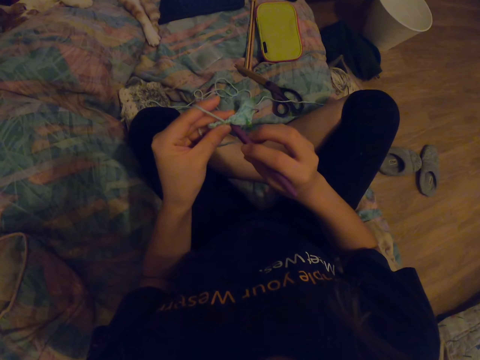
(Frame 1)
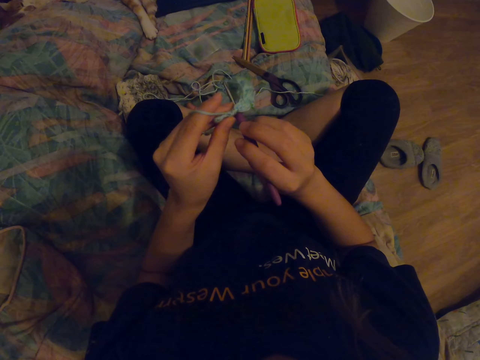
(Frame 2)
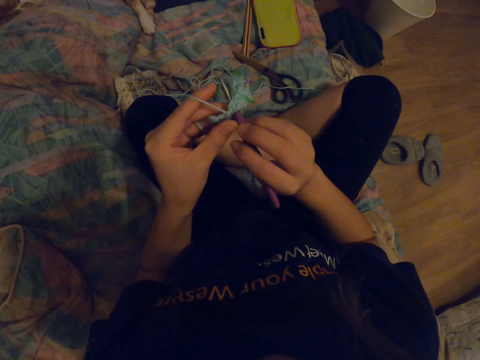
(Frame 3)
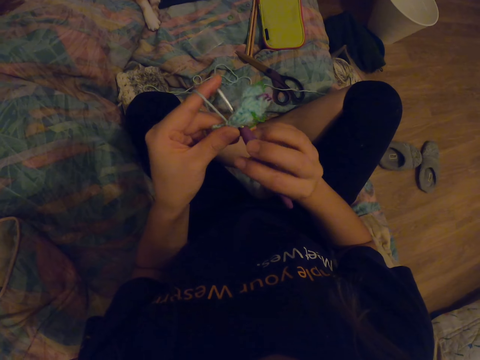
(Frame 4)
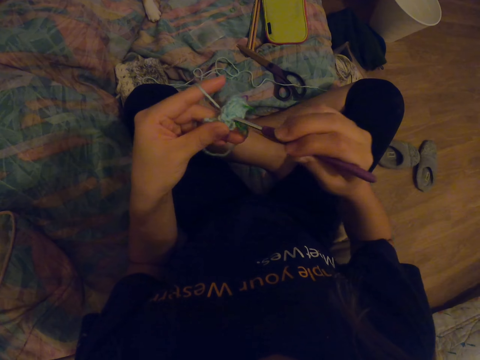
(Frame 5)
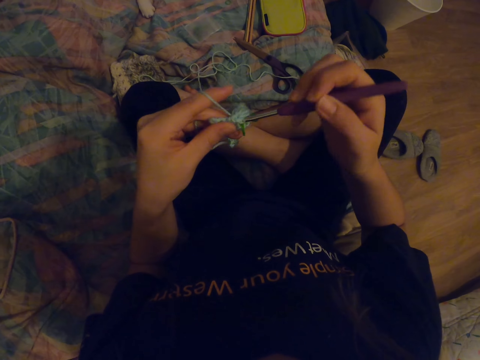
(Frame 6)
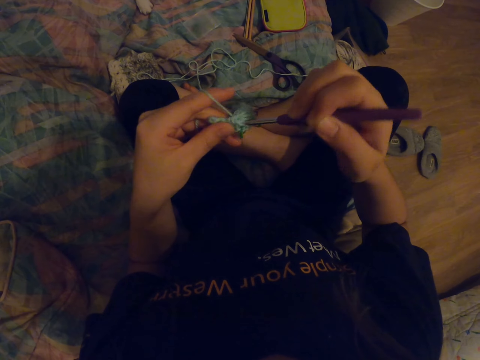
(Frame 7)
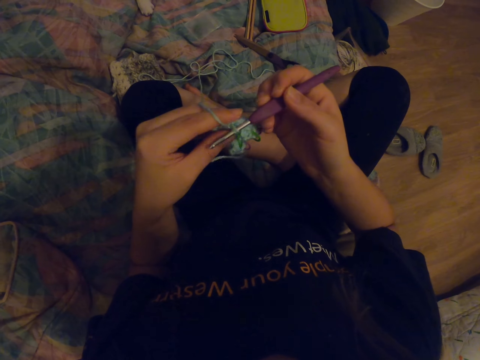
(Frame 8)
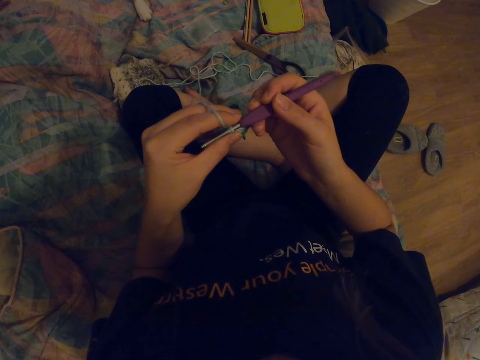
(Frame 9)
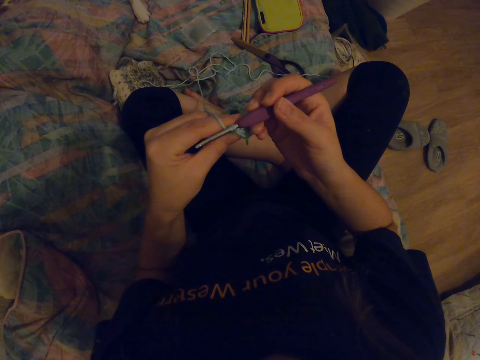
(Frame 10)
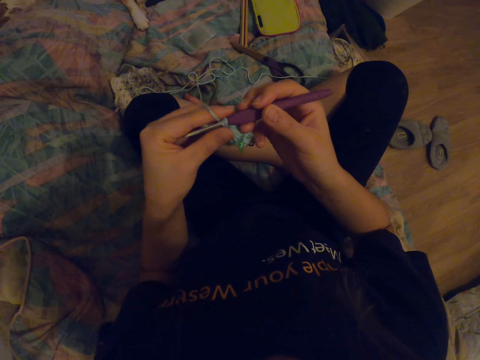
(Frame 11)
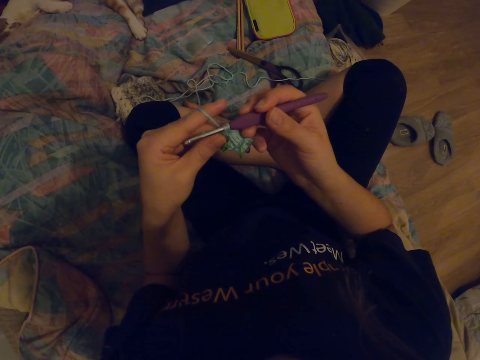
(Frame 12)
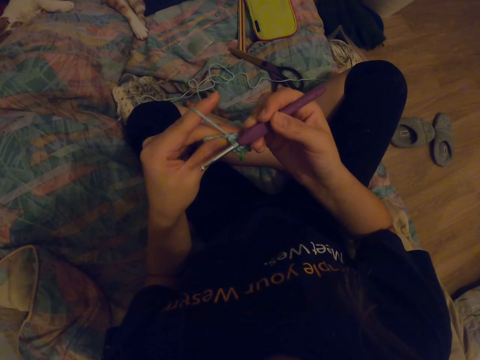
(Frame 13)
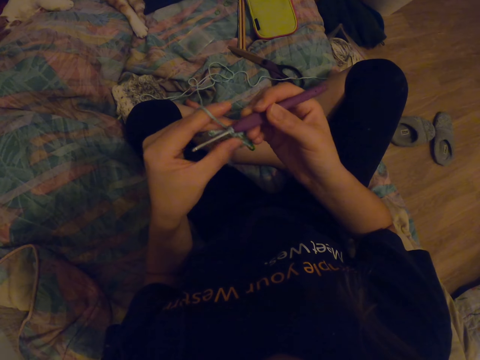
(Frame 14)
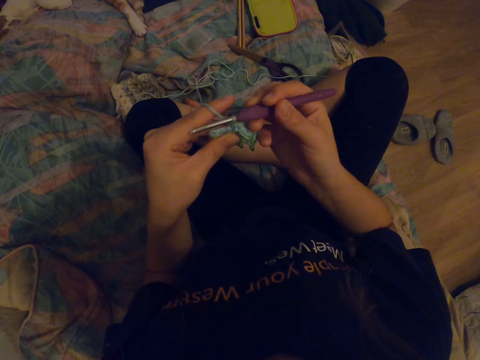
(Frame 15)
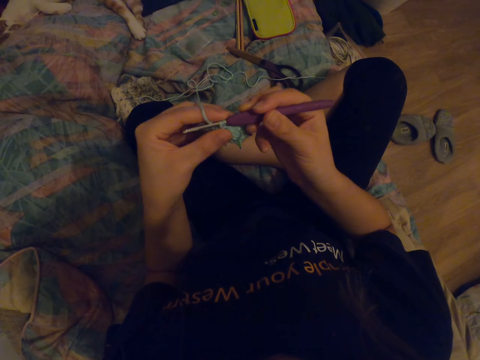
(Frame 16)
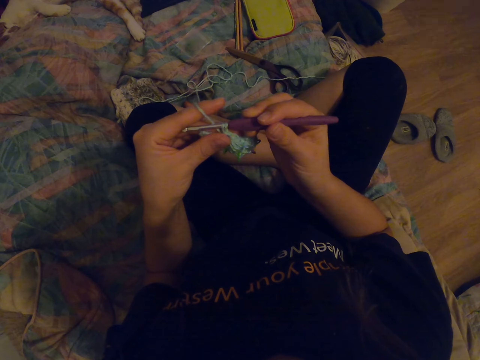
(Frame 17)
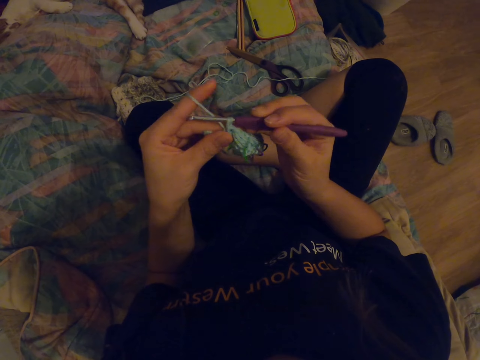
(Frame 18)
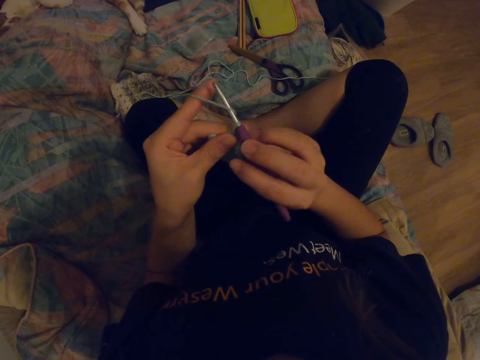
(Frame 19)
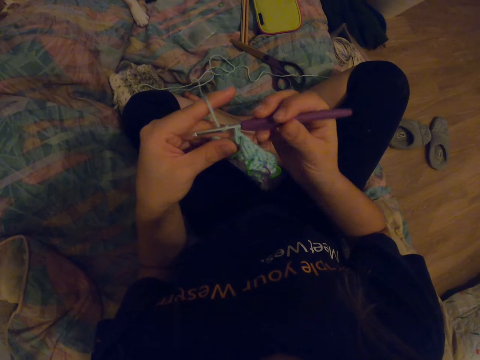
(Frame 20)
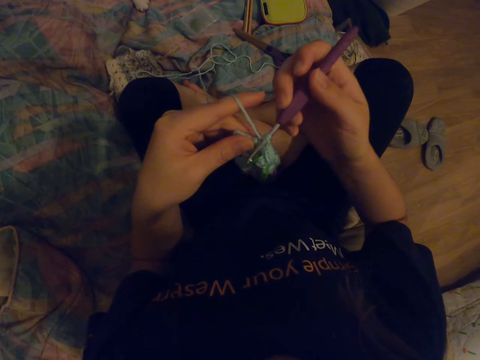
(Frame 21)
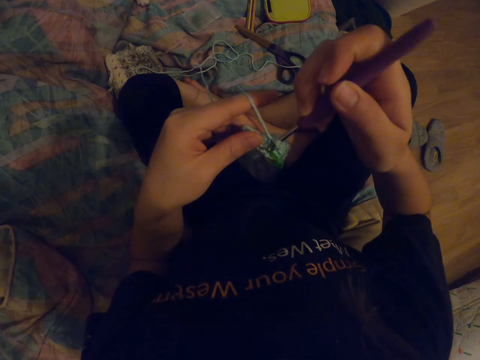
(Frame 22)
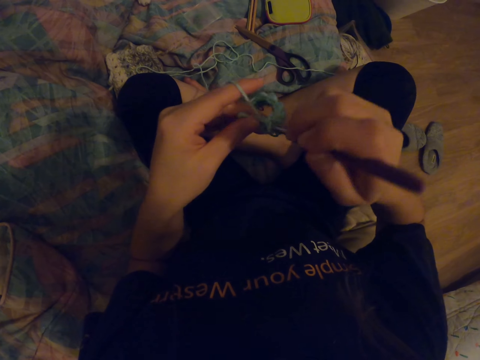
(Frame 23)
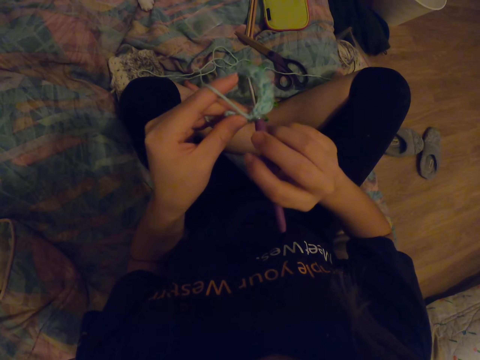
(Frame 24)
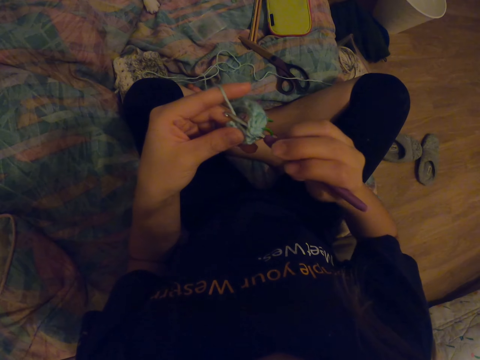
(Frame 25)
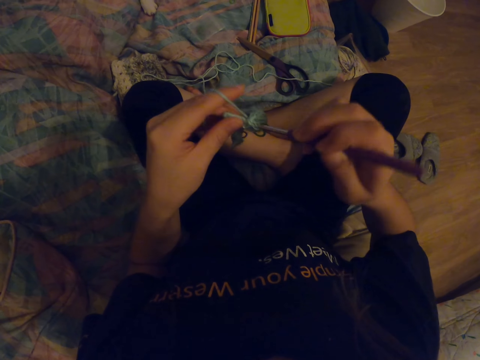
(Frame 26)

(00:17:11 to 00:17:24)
The camera wearer looks at the fabric. They knit the fabric with a crochet hook. They look at the fabric. They sew the yarn with the crochet. They knit the fabric with the crochet hook.

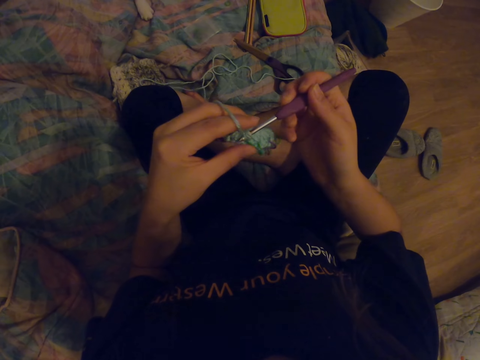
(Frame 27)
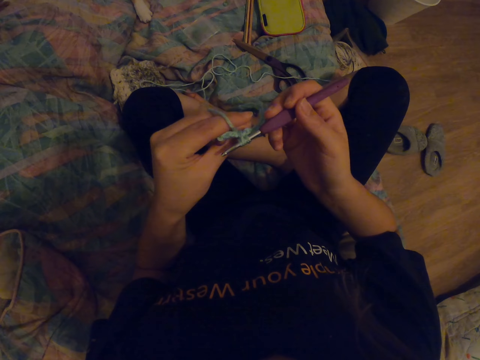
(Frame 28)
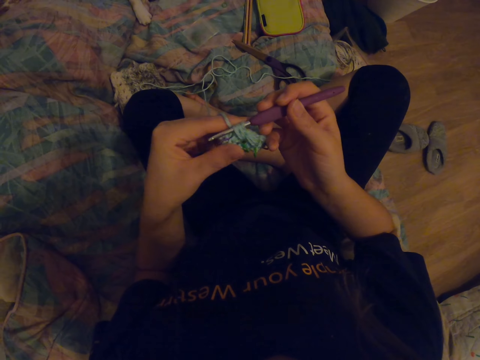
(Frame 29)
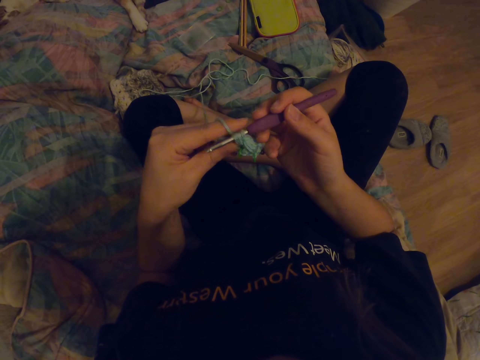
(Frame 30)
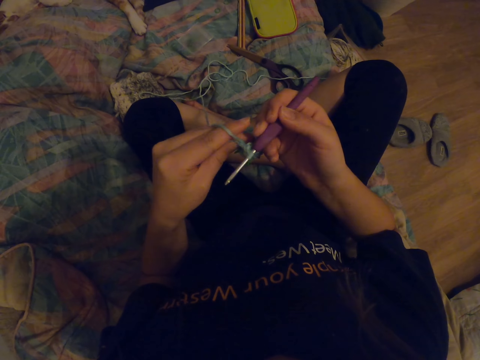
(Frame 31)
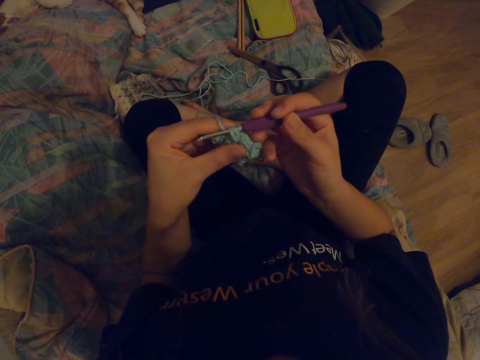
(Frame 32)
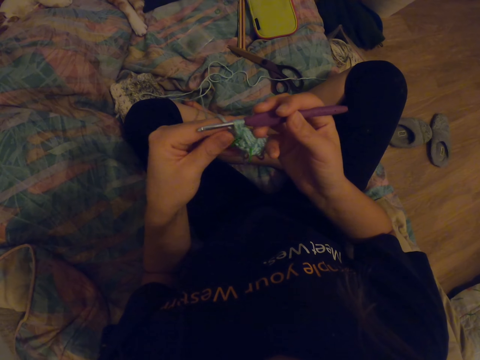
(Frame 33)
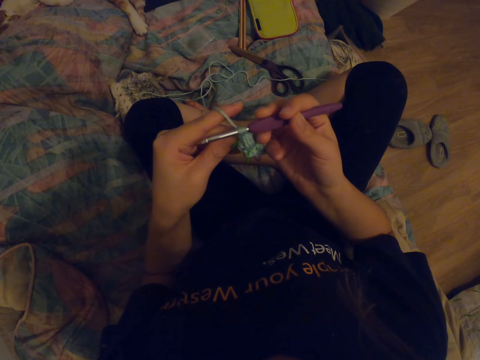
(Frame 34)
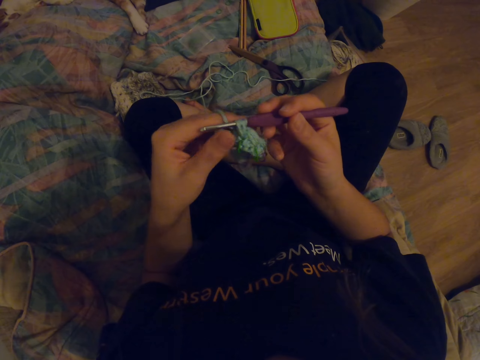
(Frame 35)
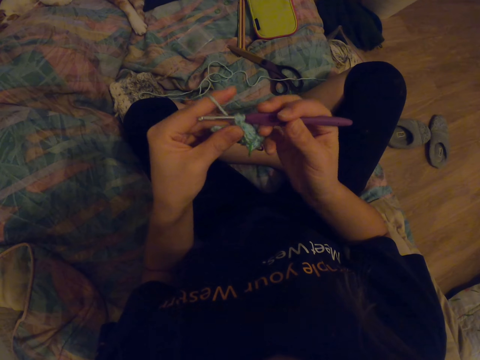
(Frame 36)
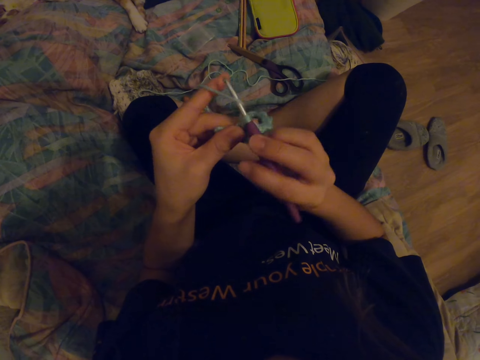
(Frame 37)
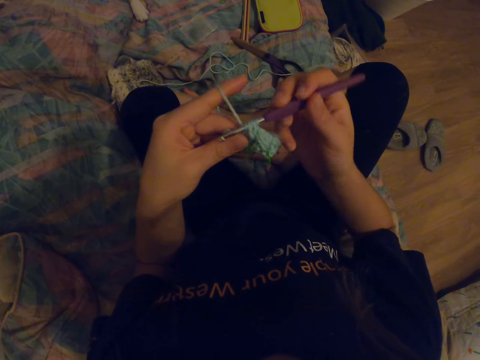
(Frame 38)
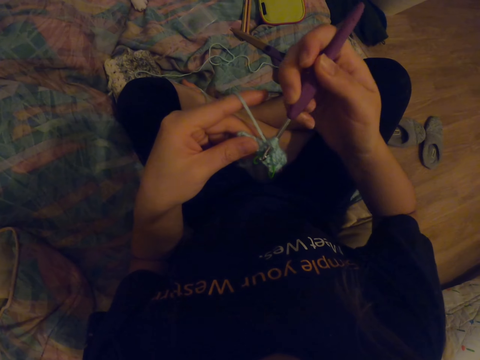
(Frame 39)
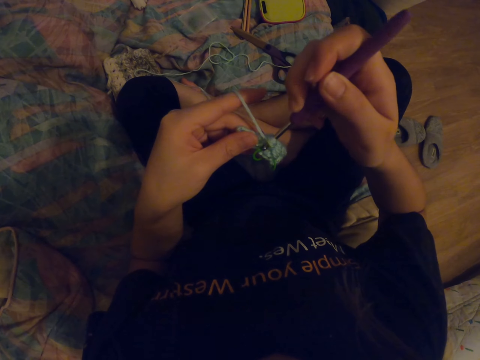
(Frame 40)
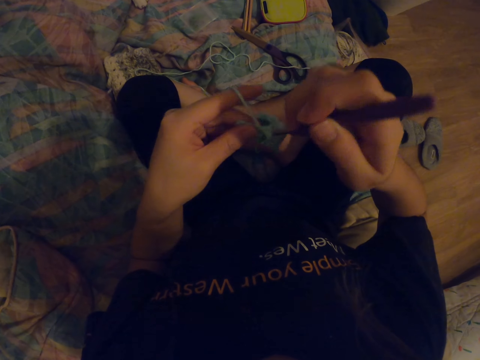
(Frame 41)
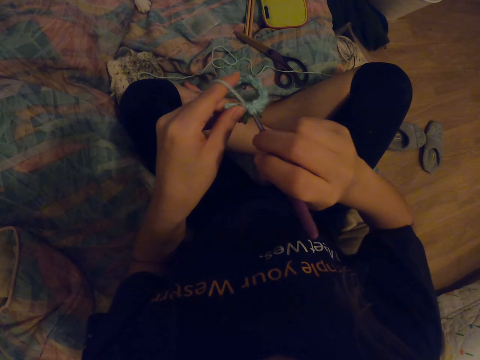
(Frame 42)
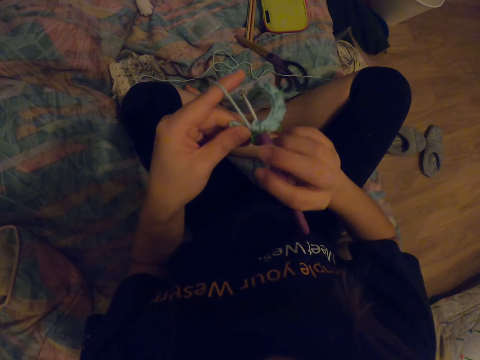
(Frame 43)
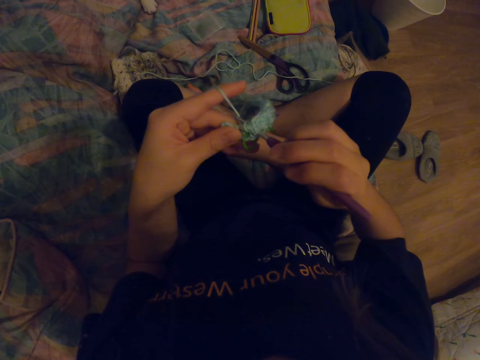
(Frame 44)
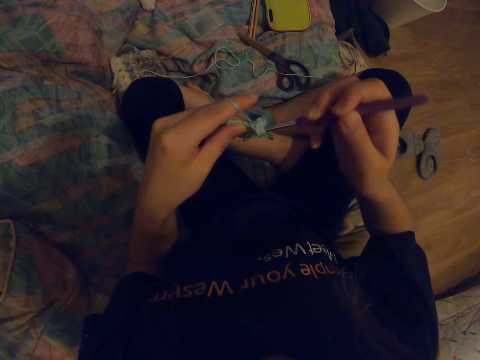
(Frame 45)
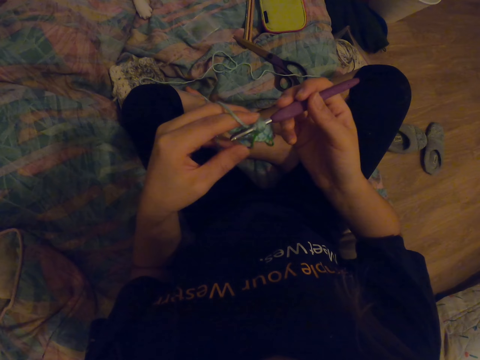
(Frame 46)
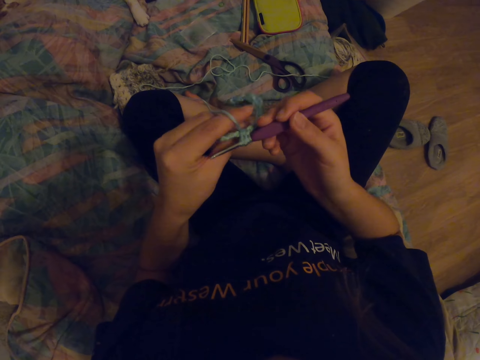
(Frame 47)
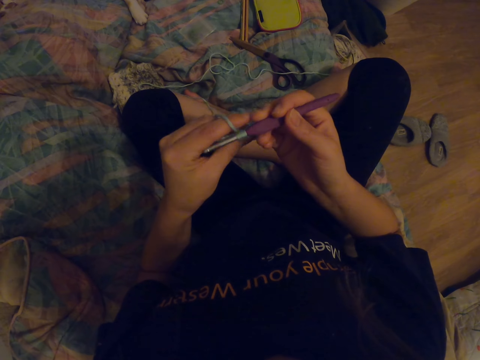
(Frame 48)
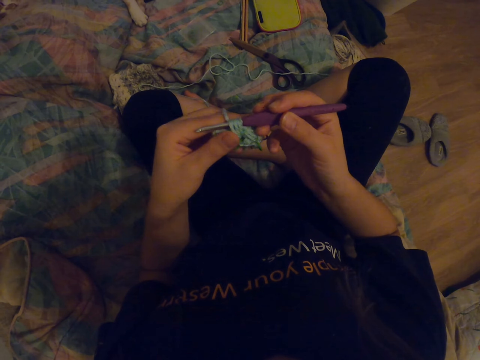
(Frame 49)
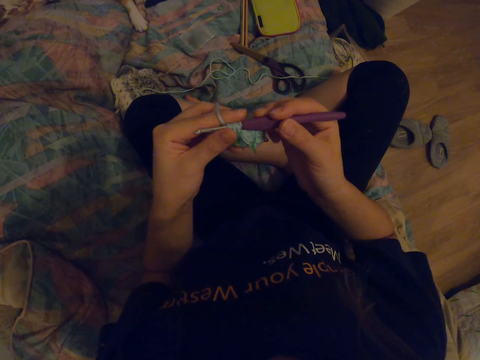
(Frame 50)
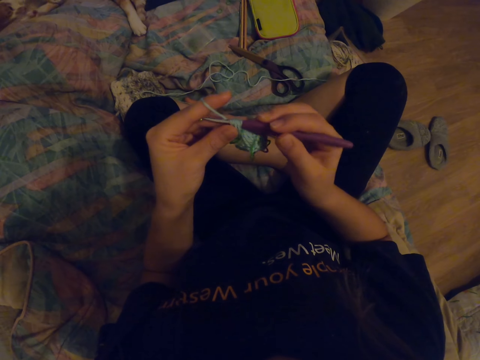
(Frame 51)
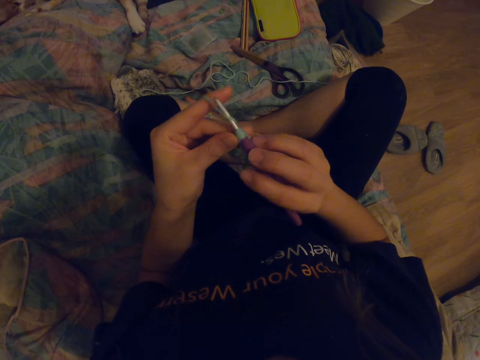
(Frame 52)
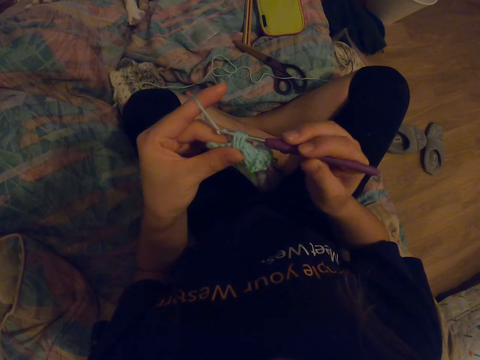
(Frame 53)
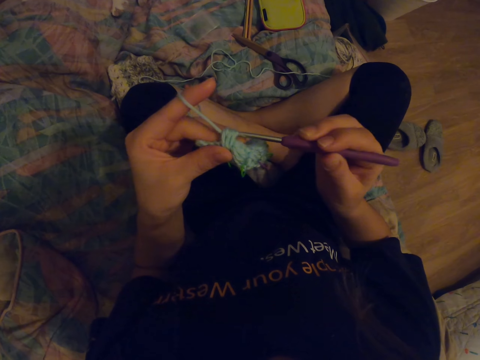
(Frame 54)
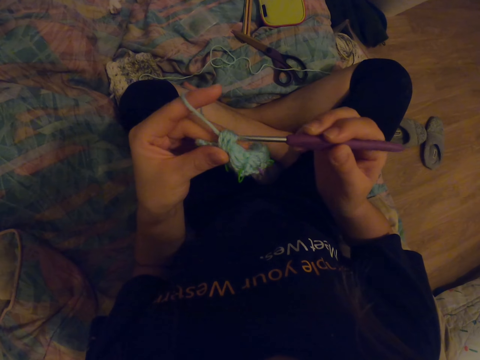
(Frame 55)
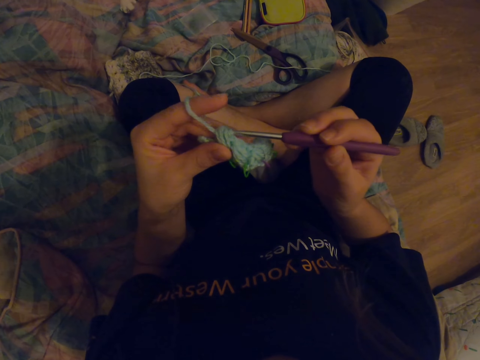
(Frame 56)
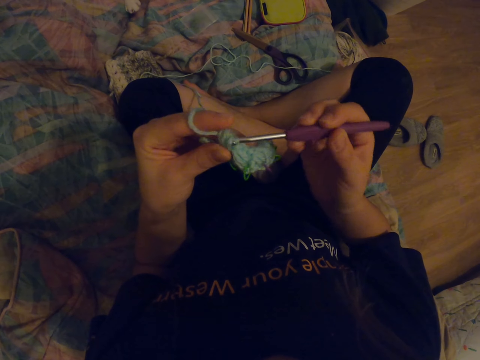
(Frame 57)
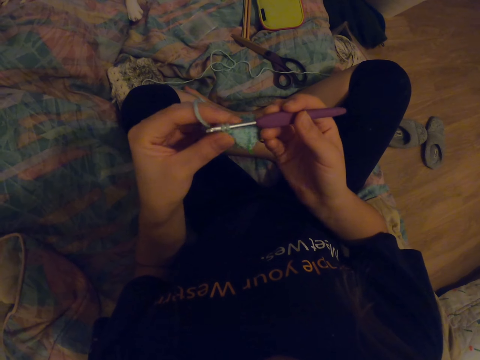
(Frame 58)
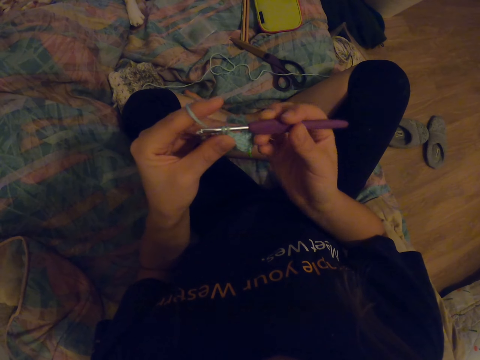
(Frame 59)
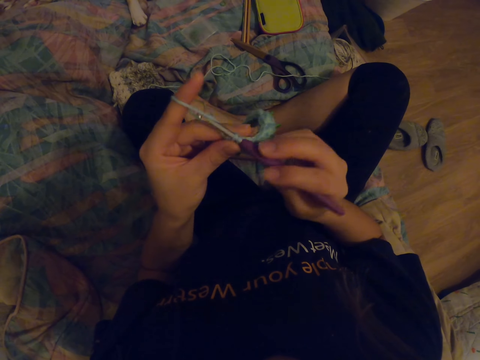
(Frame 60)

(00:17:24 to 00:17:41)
The camera wearer looks at the fabric. They look at the fabric again. They knit the fabric with a crochet hook.
